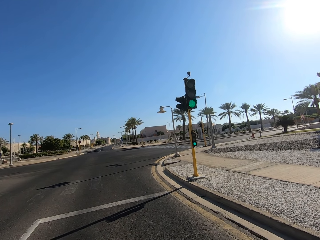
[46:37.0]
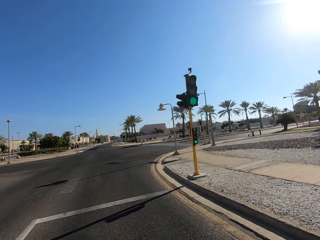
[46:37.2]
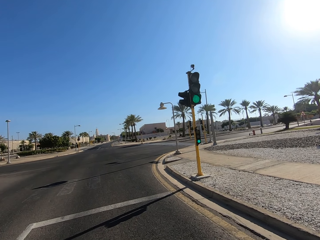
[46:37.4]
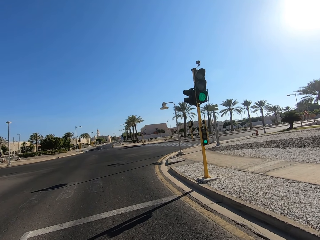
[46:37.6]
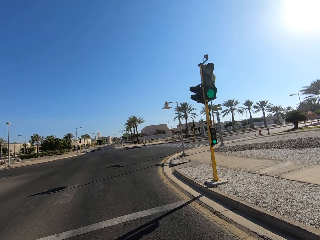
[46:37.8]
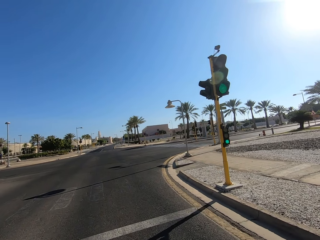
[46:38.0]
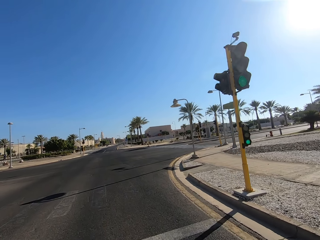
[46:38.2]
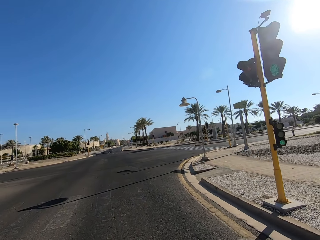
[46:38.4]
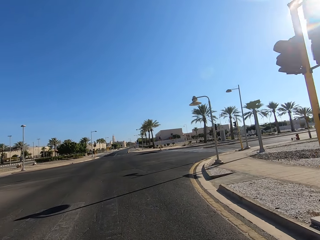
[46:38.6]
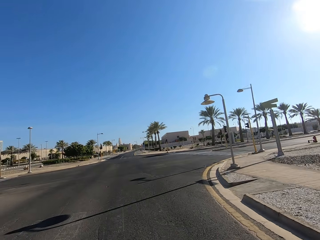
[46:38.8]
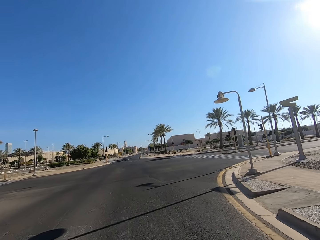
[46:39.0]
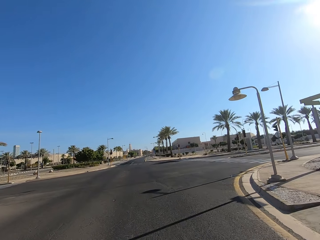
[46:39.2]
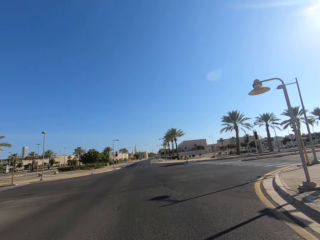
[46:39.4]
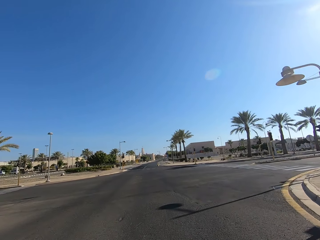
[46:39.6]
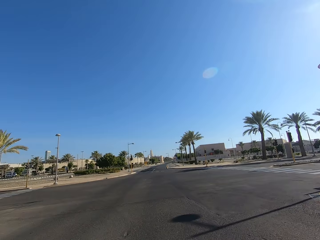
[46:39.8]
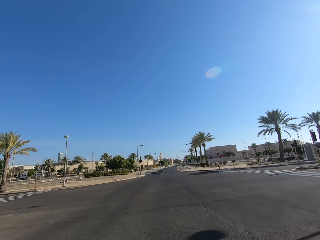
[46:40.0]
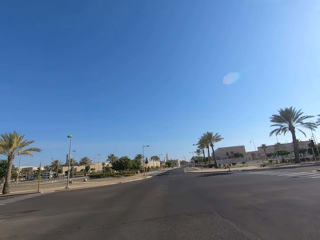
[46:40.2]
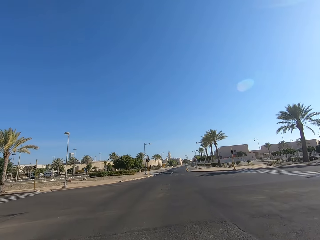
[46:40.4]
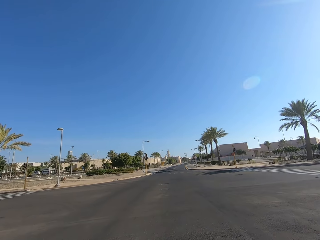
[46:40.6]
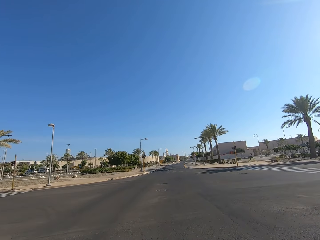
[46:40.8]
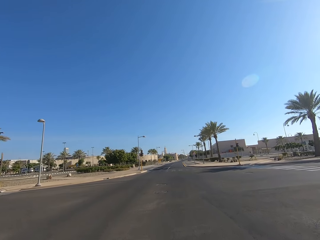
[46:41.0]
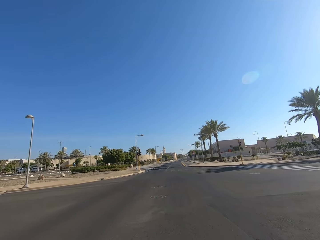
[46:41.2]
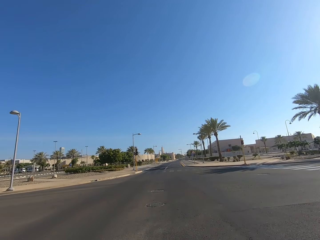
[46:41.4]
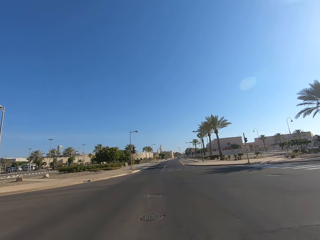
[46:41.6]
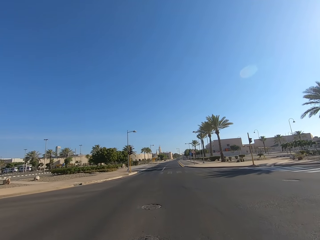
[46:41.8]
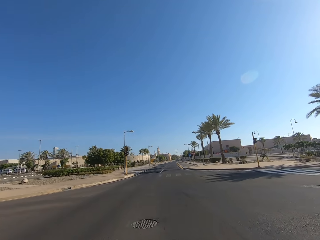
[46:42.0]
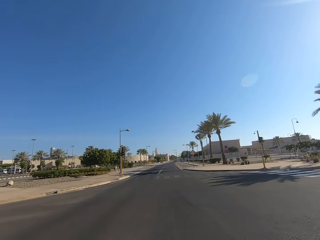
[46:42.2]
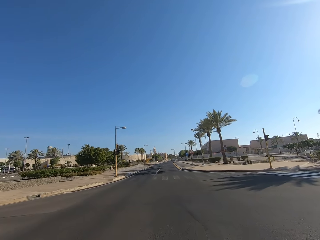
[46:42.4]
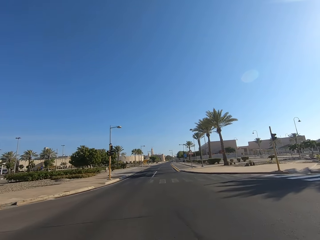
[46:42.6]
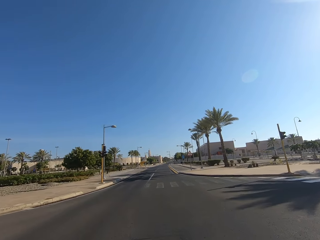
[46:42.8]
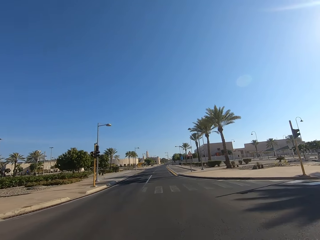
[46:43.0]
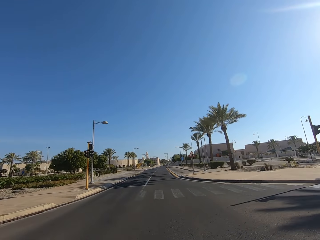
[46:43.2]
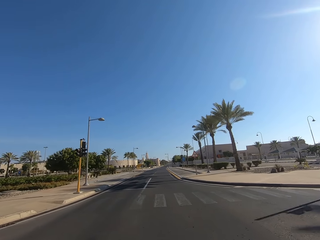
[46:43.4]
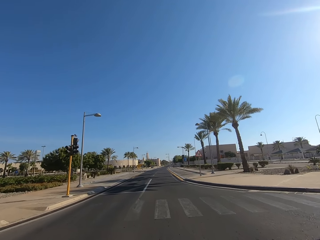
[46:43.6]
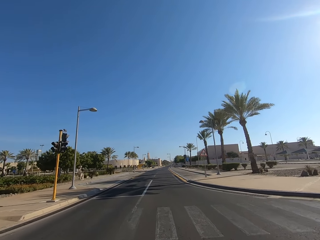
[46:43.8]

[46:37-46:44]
The camera wearer drives a motorcycle on the road.

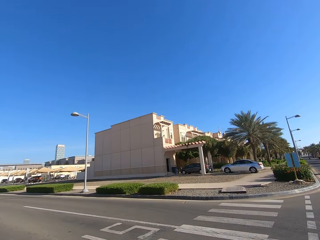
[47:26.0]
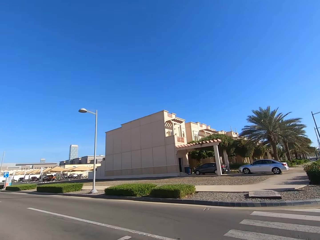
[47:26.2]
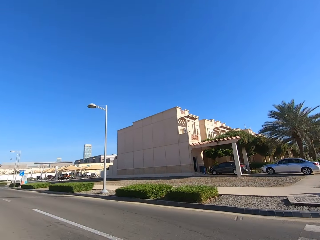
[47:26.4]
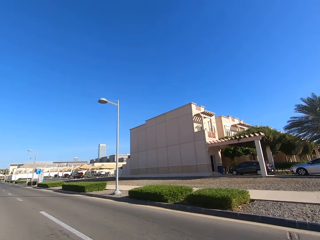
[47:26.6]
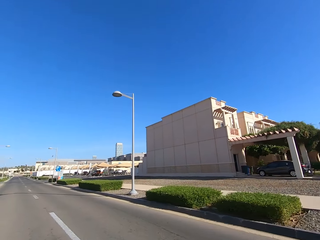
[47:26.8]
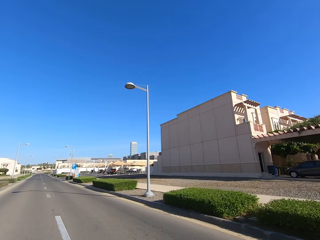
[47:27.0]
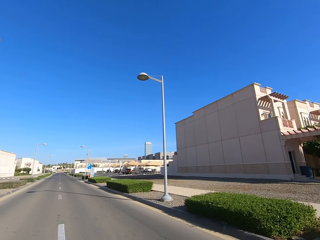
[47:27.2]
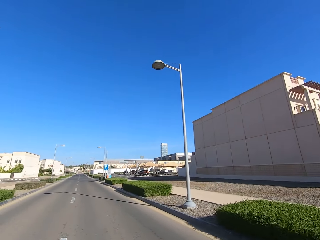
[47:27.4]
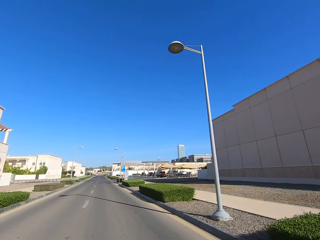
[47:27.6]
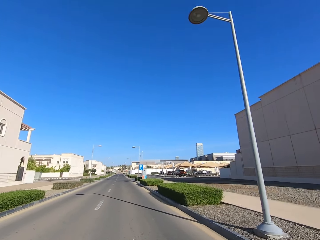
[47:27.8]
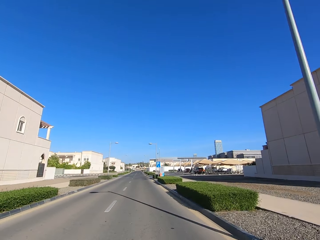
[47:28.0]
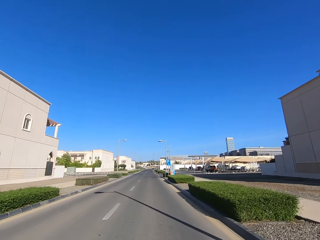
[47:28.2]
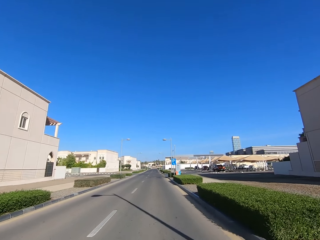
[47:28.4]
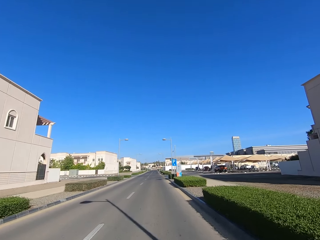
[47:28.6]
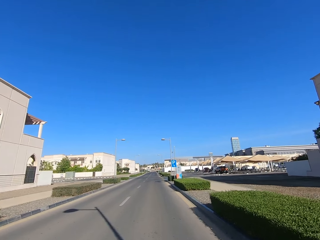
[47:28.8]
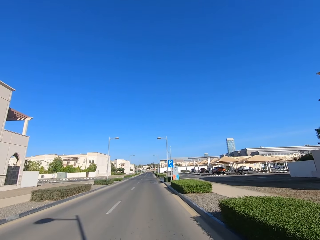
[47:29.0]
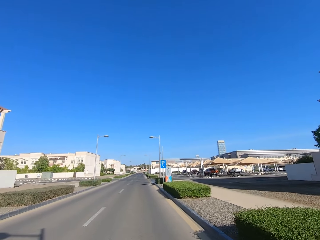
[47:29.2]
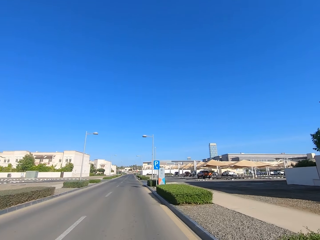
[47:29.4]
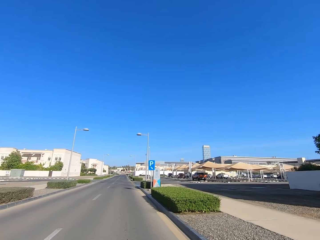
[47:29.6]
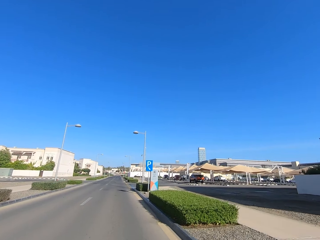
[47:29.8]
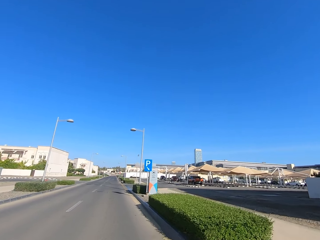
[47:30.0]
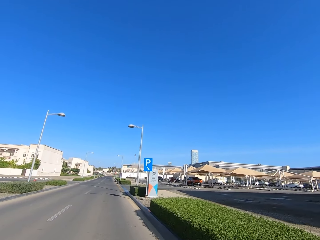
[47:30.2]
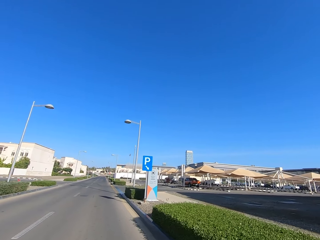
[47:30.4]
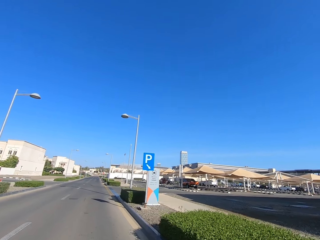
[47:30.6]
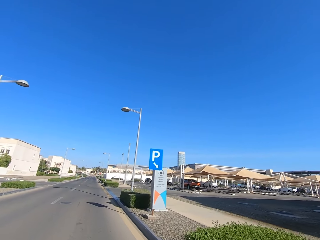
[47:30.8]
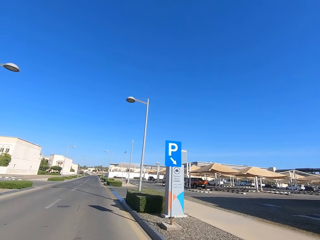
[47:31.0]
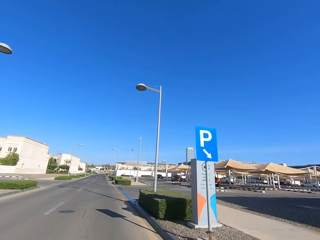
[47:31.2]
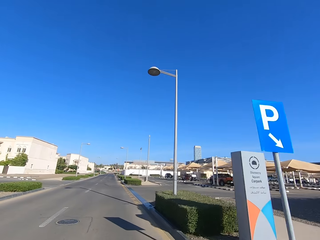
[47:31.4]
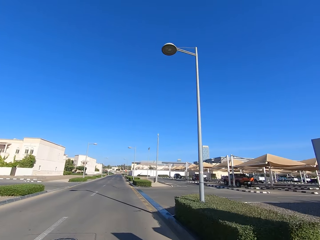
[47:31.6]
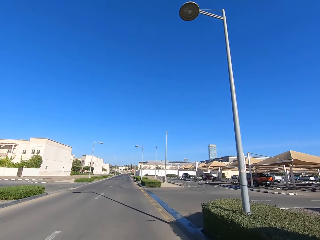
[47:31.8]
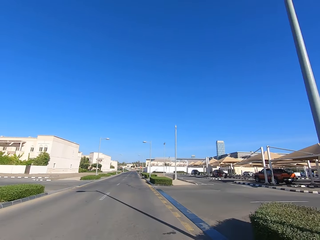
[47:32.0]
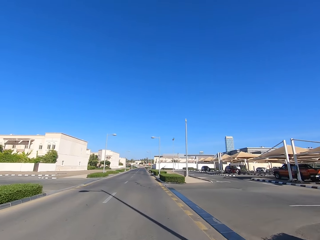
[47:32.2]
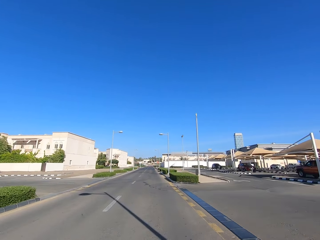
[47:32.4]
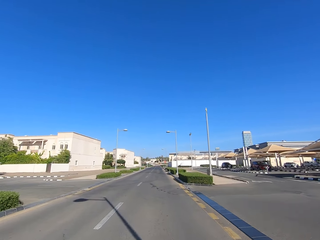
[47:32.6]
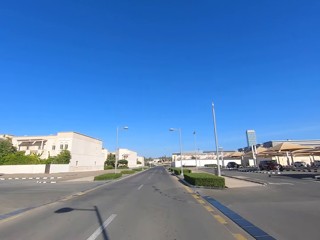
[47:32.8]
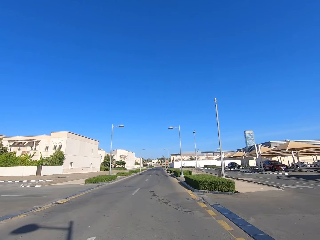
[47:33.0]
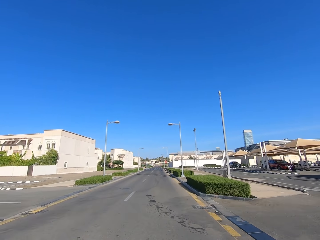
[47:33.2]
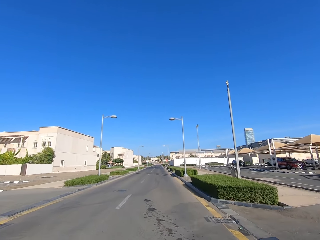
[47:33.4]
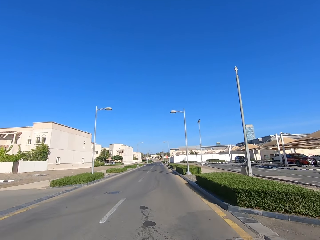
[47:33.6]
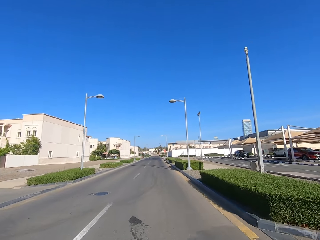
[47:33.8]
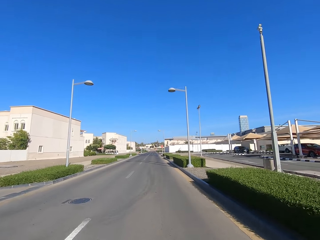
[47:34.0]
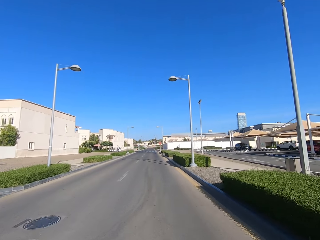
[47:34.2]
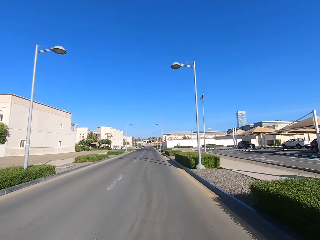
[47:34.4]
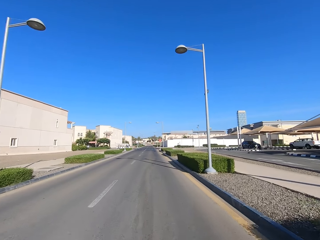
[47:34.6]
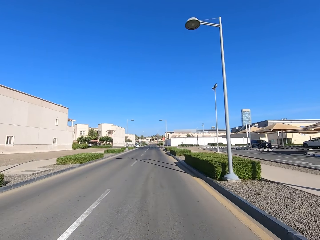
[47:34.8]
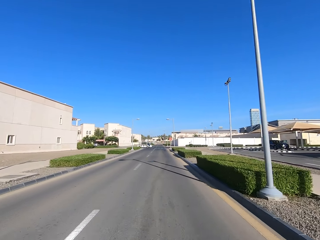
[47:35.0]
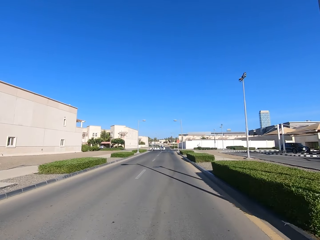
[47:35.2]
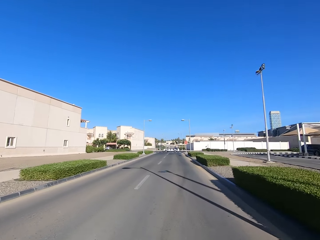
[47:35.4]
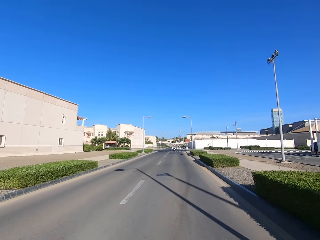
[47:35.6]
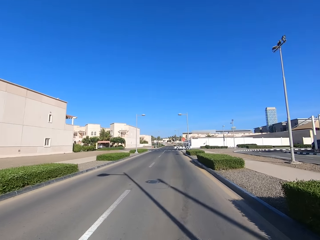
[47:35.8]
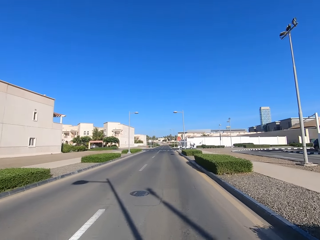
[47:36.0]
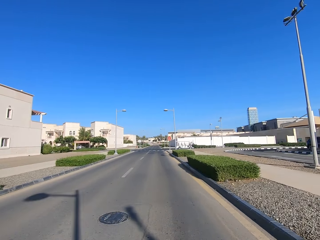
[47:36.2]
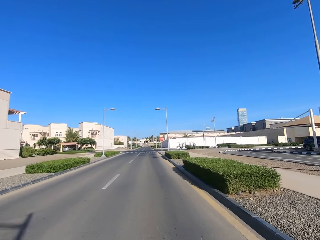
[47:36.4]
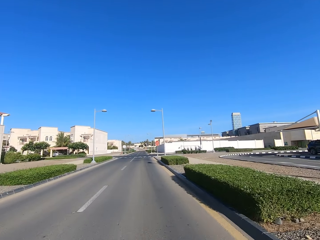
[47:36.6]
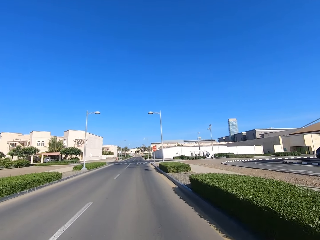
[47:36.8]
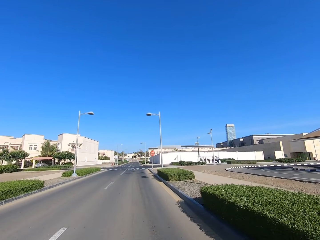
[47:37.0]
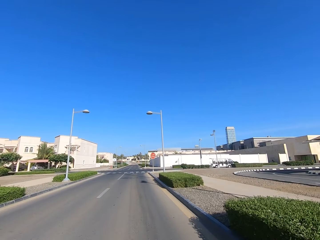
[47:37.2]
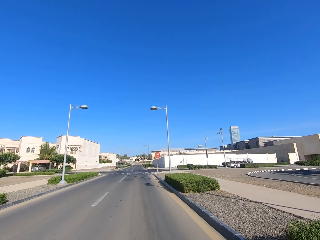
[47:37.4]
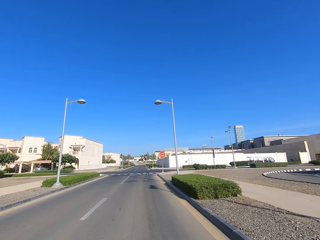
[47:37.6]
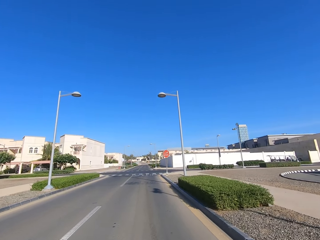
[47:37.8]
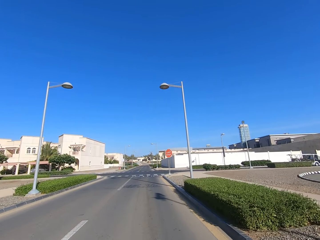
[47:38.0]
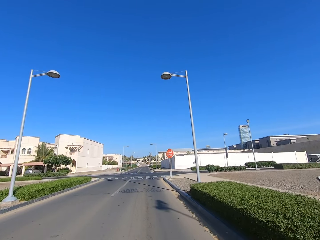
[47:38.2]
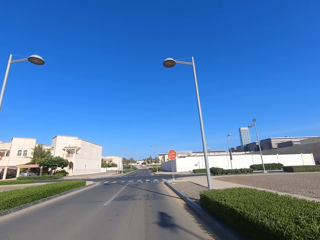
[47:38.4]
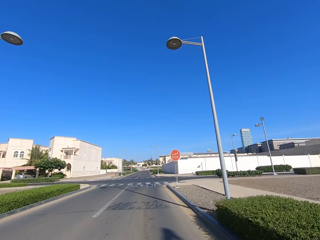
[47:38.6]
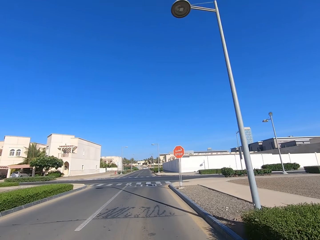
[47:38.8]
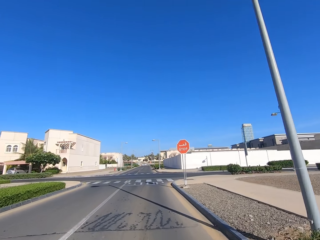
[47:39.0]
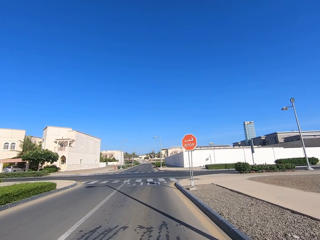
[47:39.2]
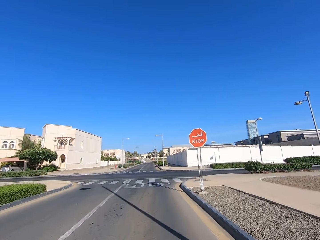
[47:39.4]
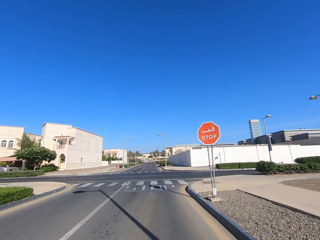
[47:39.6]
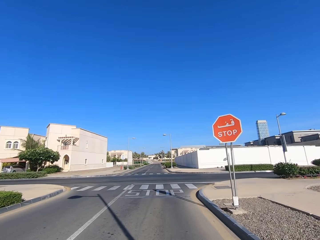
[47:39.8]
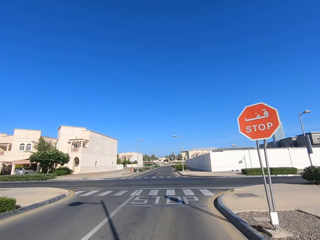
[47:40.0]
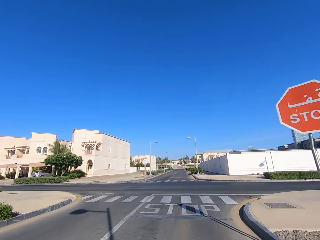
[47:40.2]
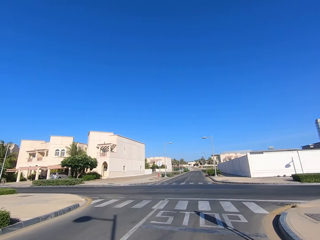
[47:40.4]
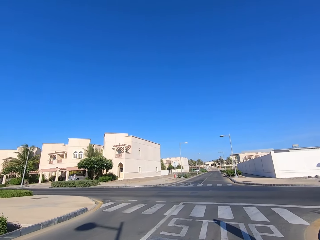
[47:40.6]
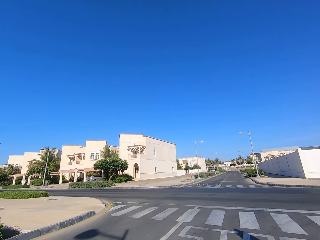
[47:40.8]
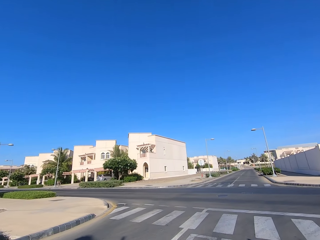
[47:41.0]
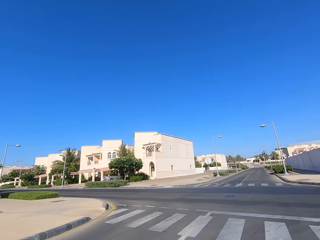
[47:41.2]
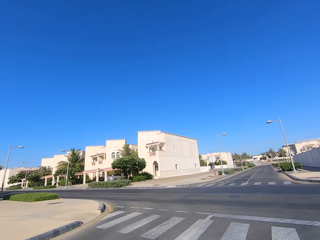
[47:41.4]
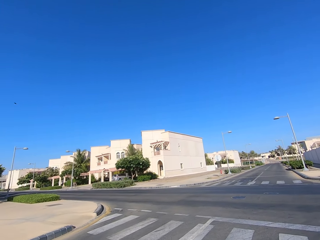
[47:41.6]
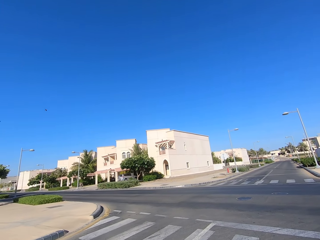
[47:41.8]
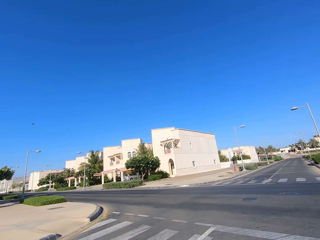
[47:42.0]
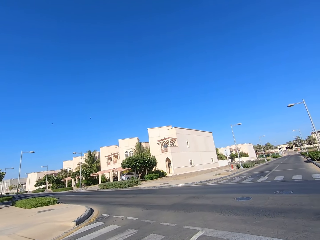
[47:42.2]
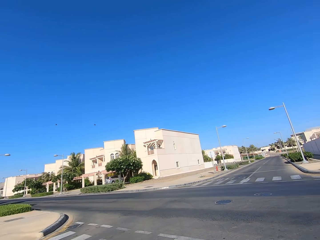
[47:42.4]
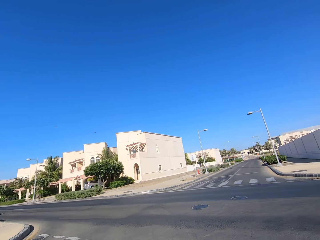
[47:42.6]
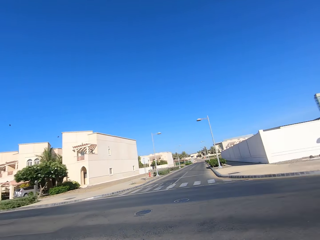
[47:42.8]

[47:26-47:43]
The camera wearer turns to the left road. They drive a motorcycle.
